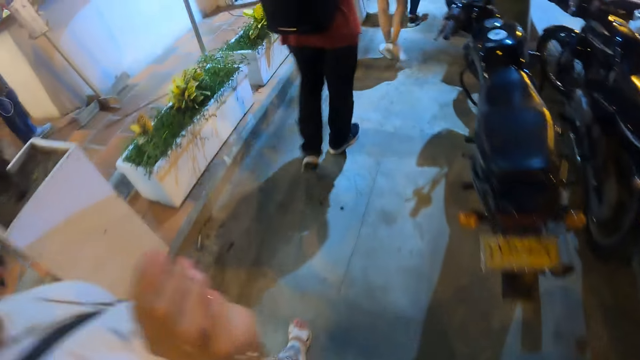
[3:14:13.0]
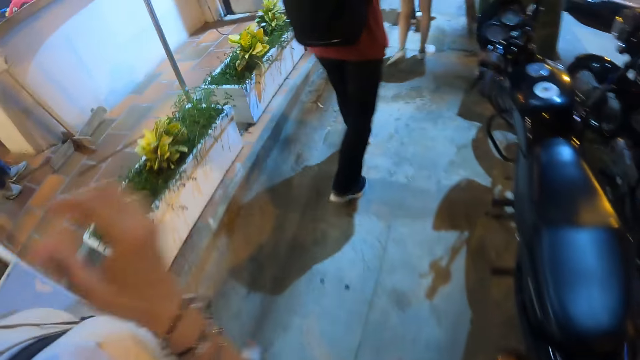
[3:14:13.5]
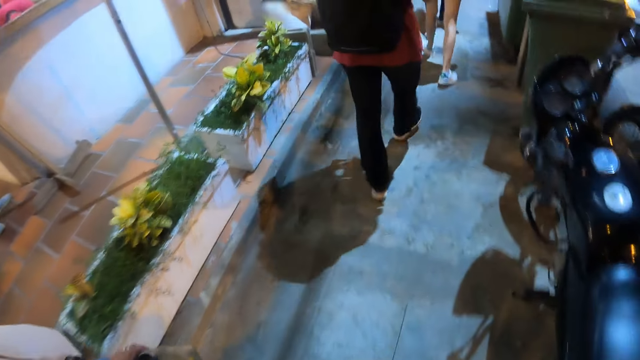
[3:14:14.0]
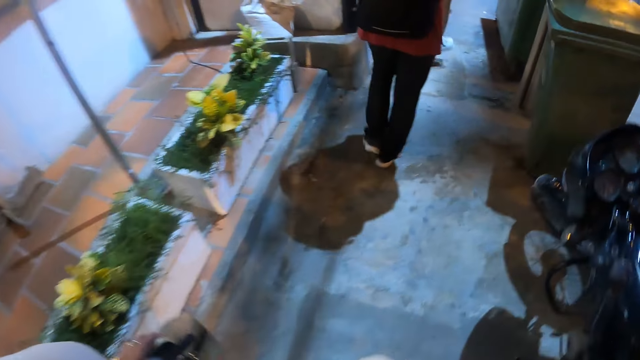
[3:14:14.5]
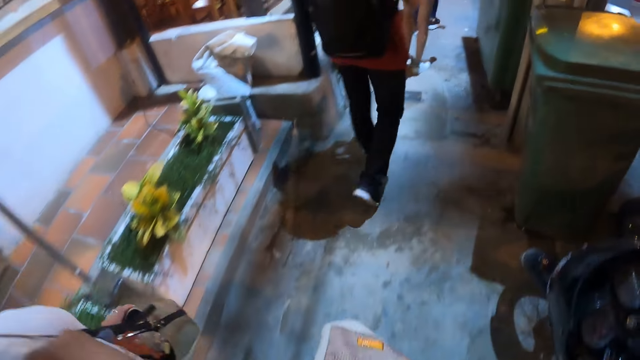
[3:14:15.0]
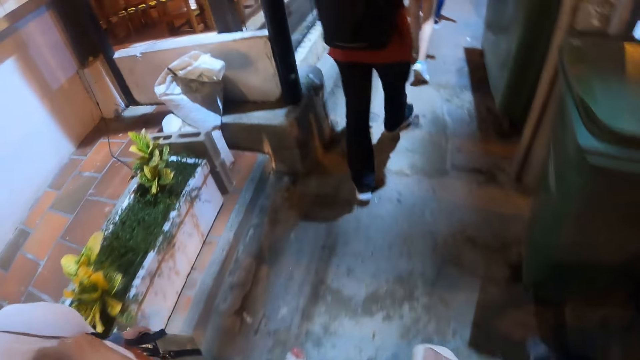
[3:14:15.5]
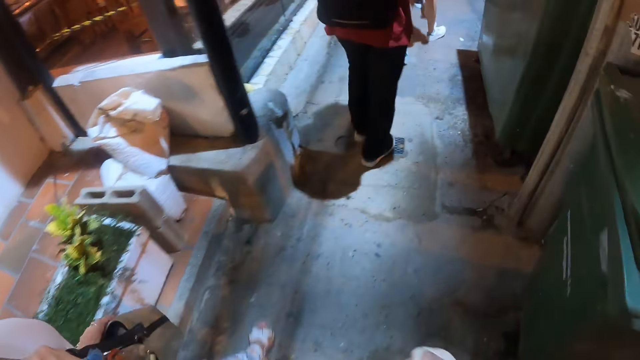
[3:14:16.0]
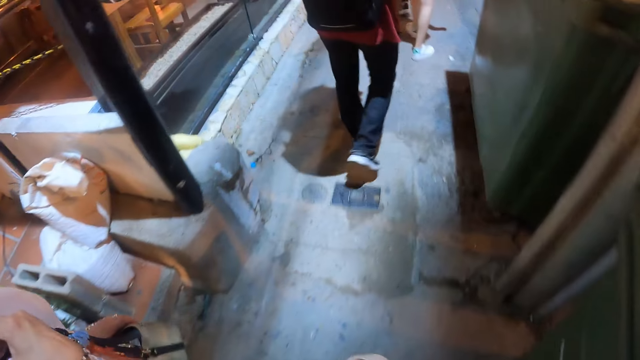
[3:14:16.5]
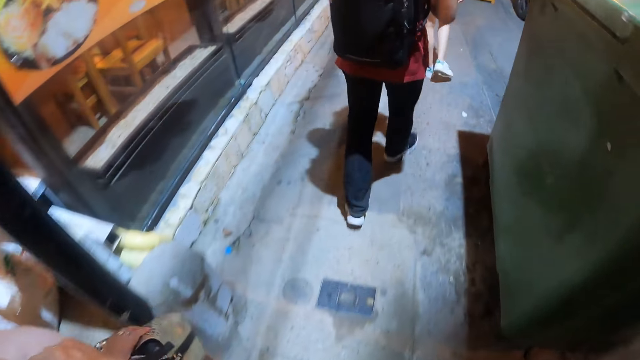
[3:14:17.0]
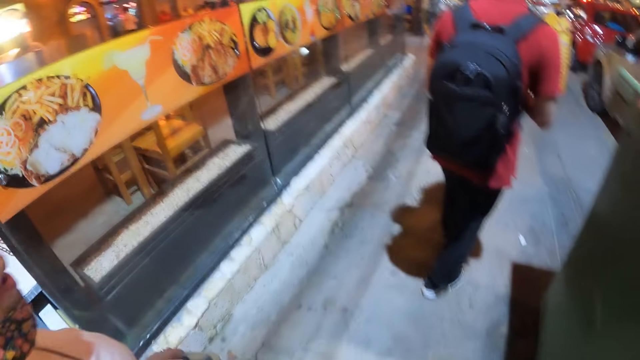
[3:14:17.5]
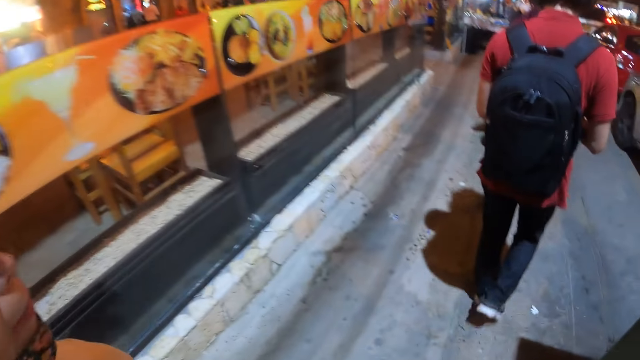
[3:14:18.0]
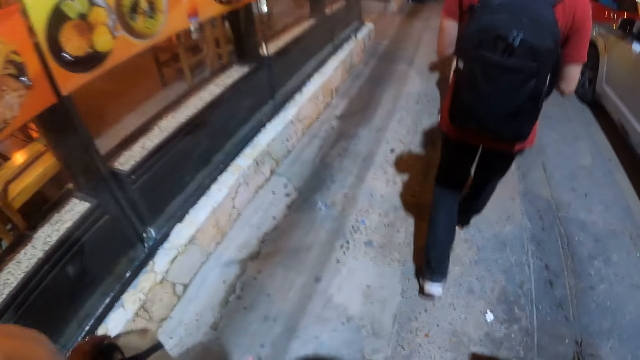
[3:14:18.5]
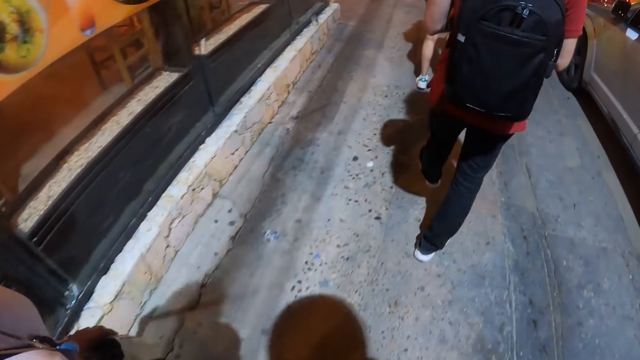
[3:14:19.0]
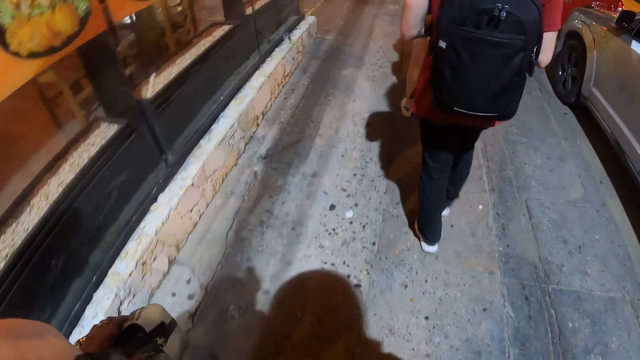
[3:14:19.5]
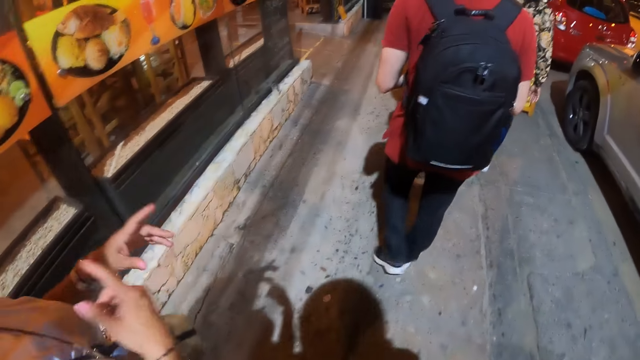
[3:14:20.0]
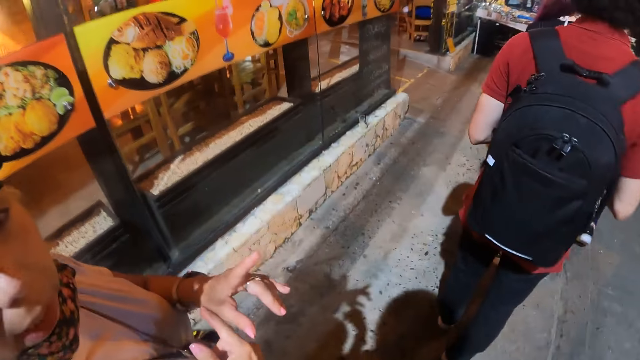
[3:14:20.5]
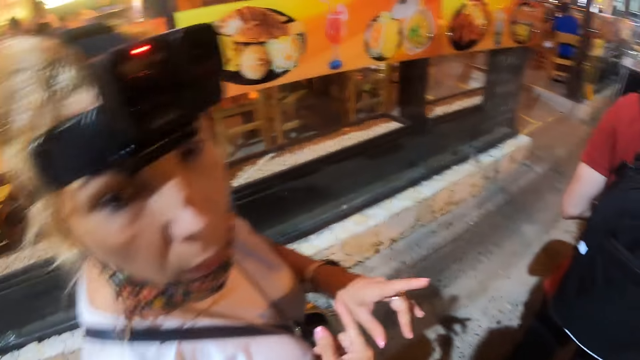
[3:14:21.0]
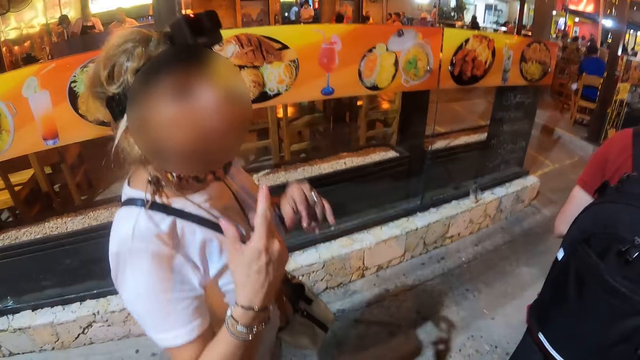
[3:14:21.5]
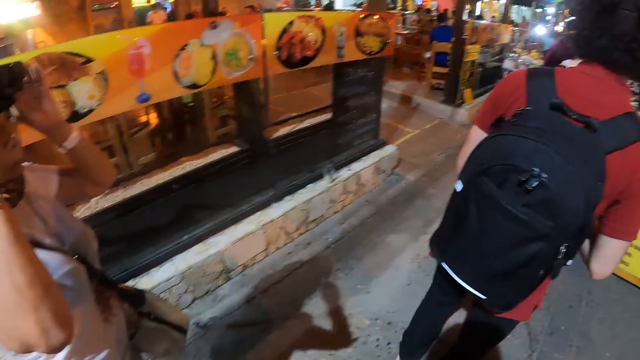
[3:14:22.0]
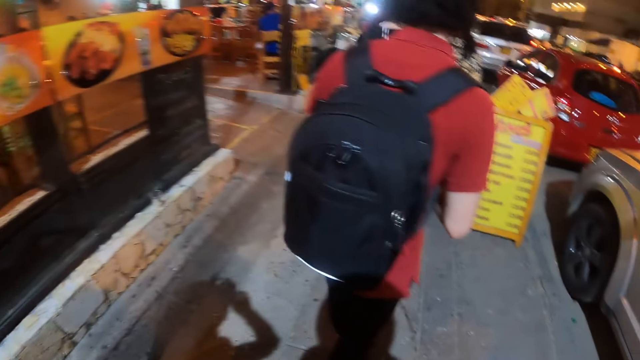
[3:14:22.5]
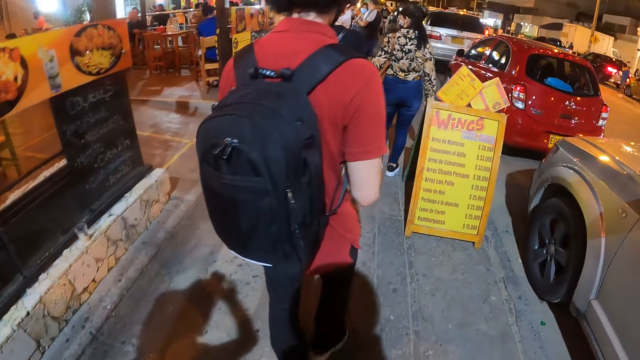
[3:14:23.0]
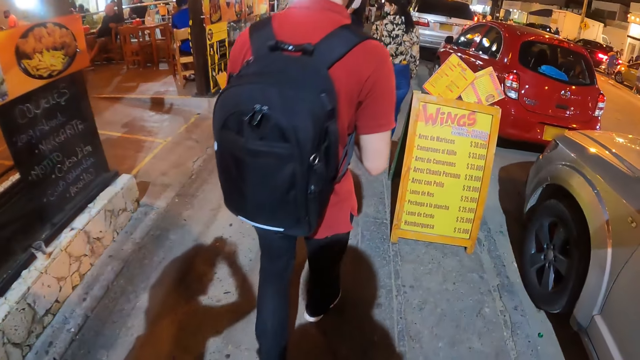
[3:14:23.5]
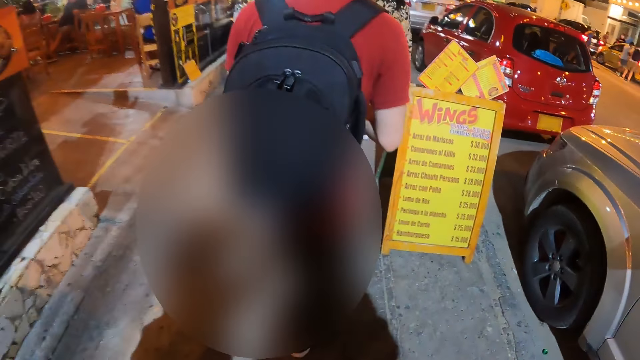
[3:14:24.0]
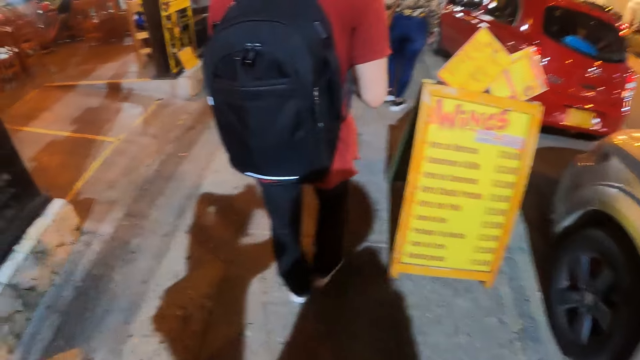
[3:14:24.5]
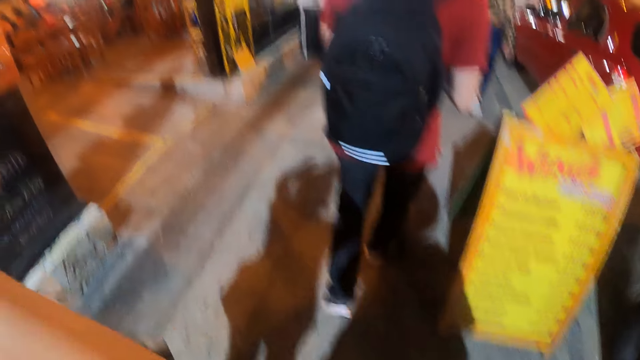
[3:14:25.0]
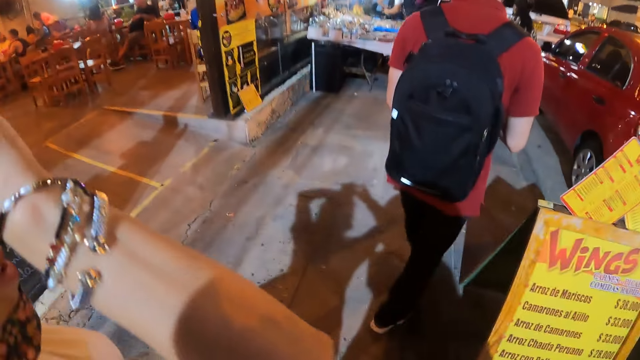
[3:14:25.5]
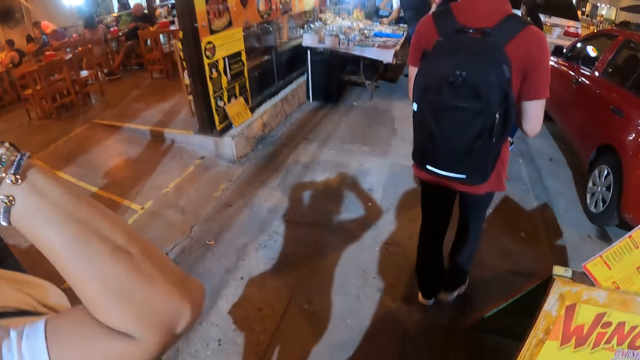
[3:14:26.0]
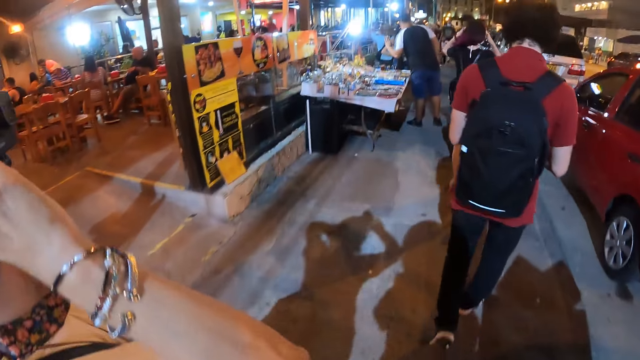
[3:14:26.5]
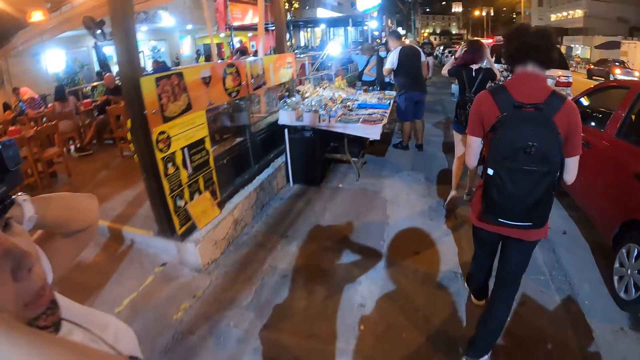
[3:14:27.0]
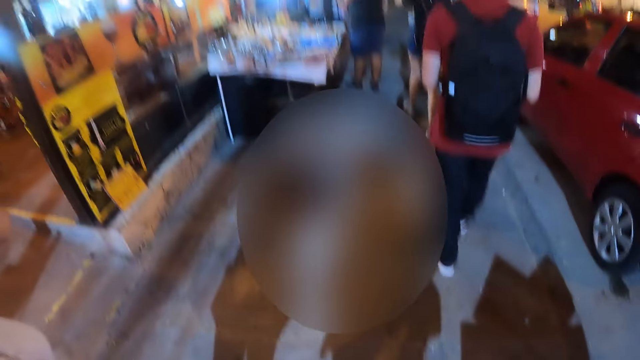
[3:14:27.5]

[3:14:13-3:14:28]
The camera wearer walks along a road. A woman talks to the camera wearer. The camera wearer walks along the road.

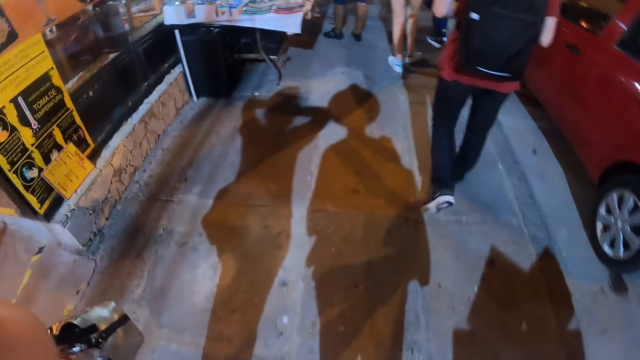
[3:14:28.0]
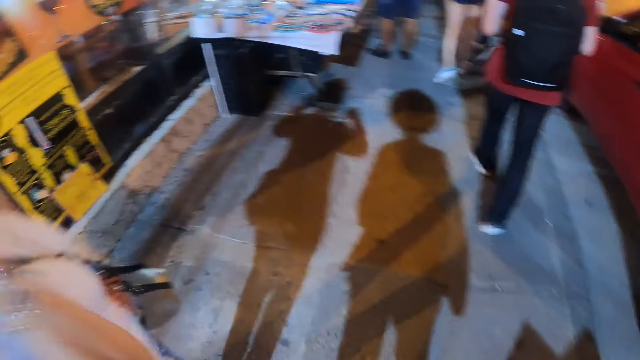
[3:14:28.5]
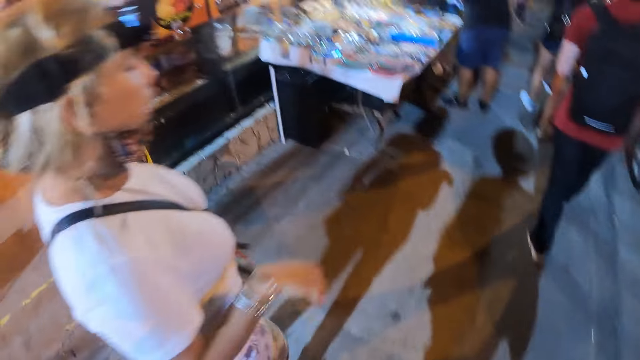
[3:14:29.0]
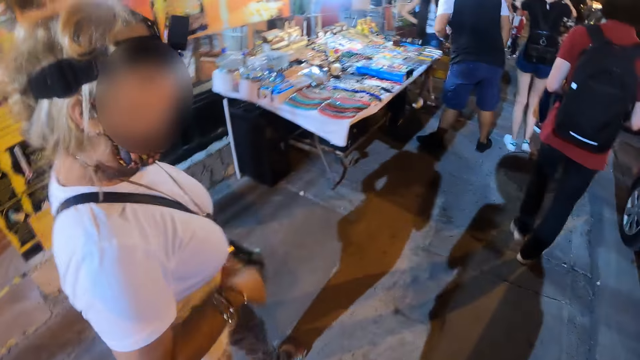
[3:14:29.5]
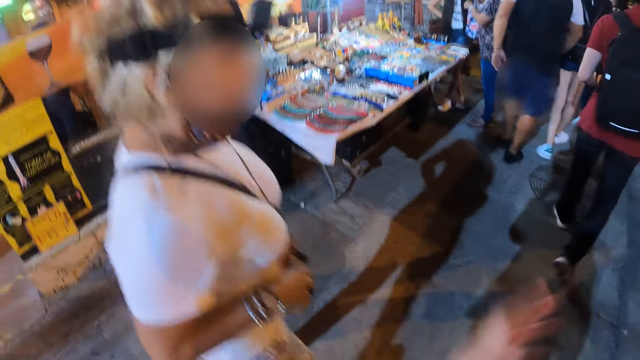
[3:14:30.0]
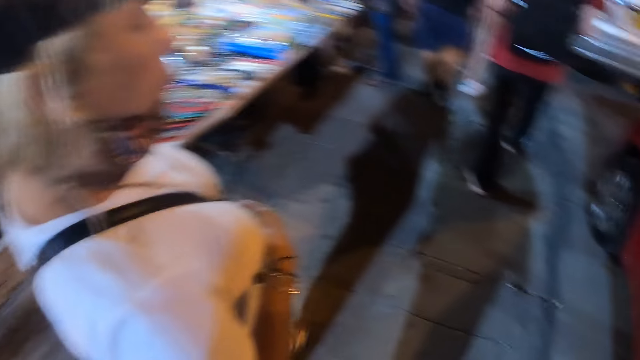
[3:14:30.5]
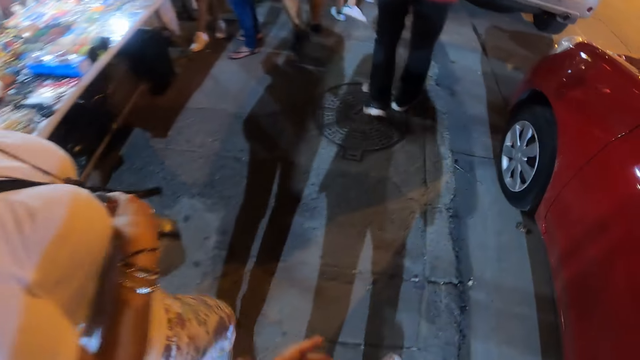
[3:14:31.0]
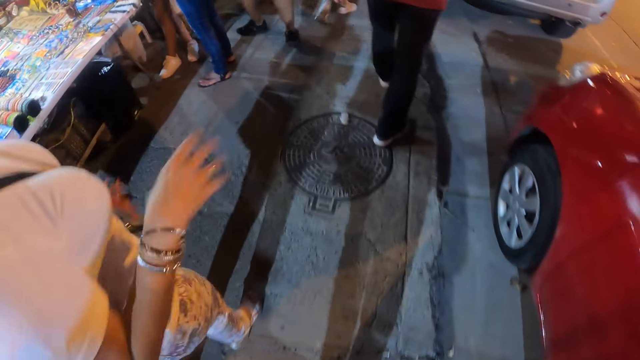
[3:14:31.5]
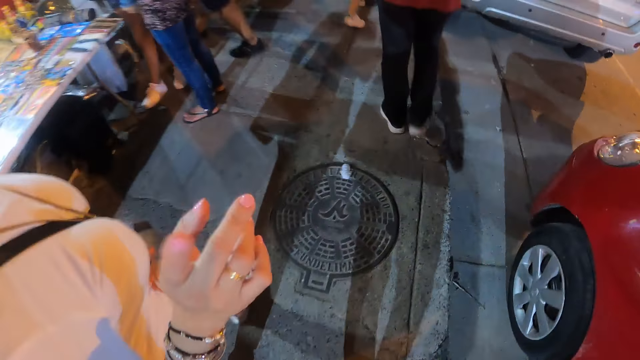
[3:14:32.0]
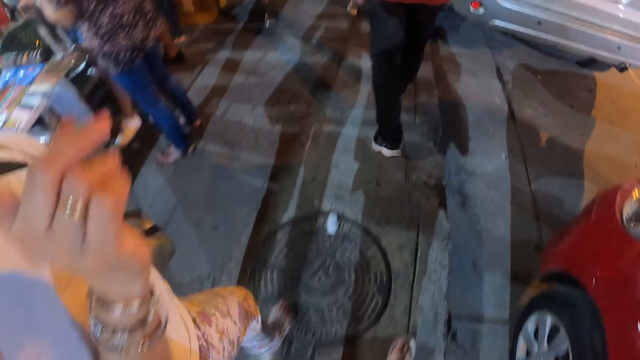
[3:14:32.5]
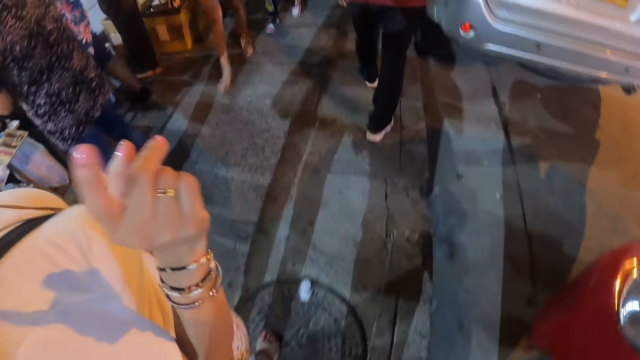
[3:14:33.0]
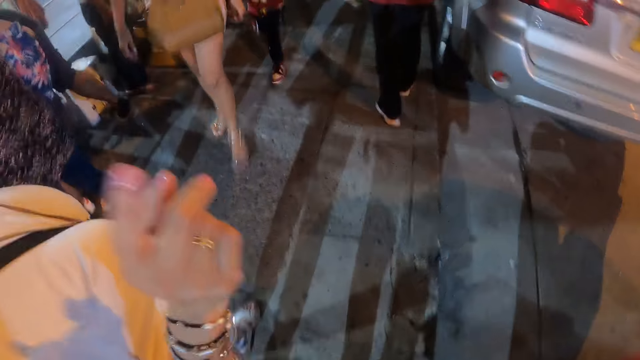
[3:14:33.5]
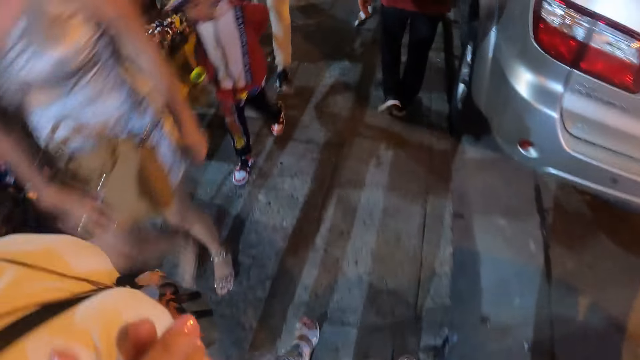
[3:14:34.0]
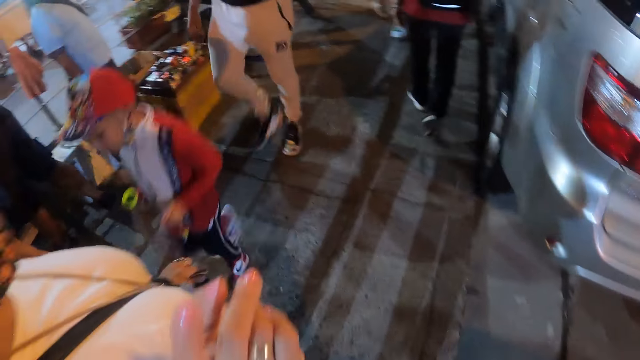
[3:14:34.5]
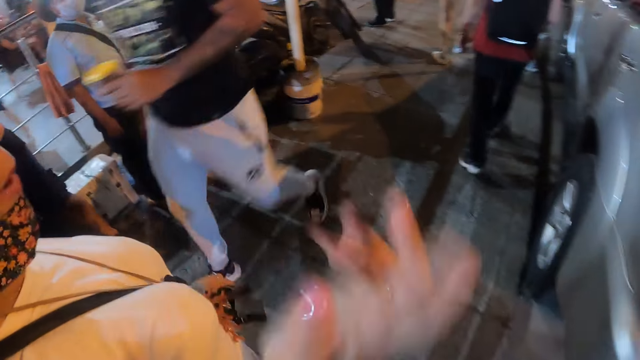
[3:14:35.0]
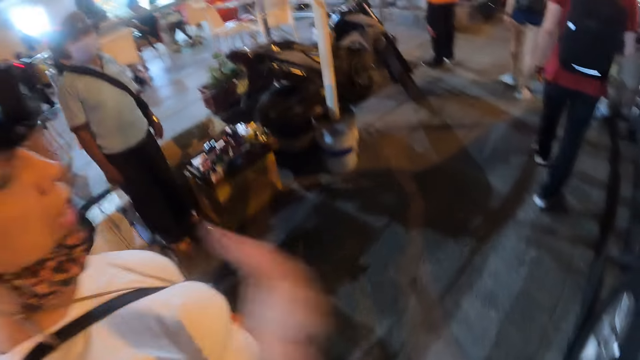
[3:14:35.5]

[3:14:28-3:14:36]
A woman interacts with the camera wearer.
